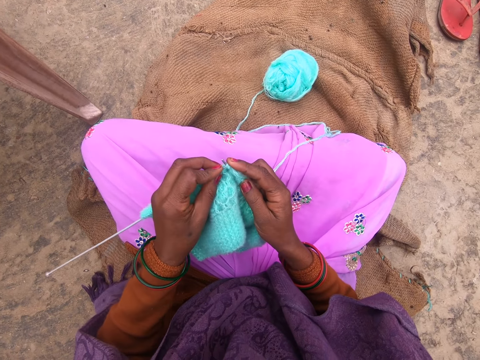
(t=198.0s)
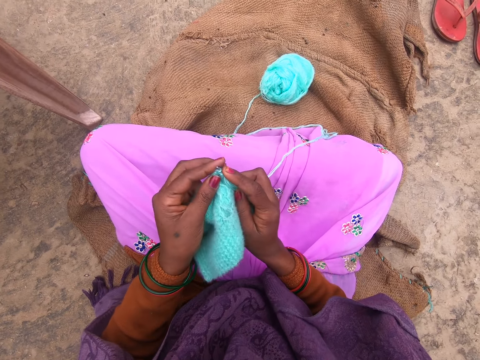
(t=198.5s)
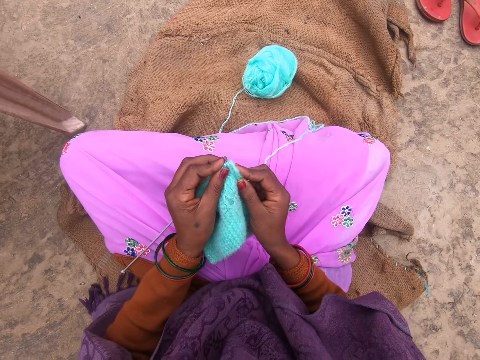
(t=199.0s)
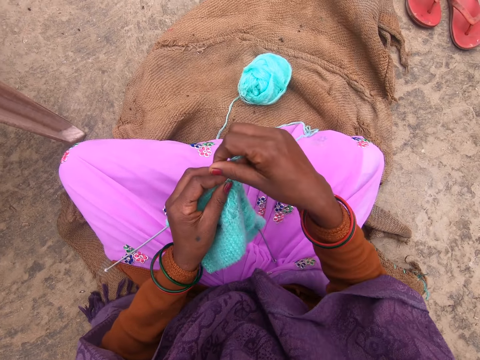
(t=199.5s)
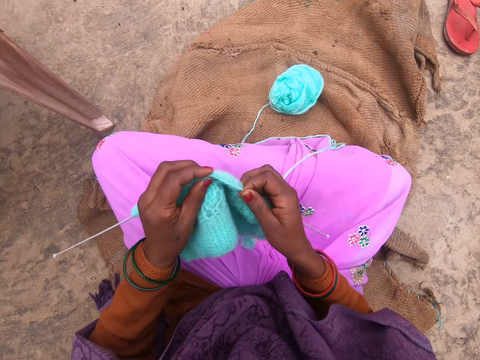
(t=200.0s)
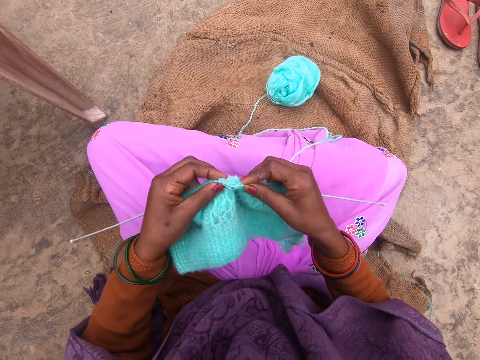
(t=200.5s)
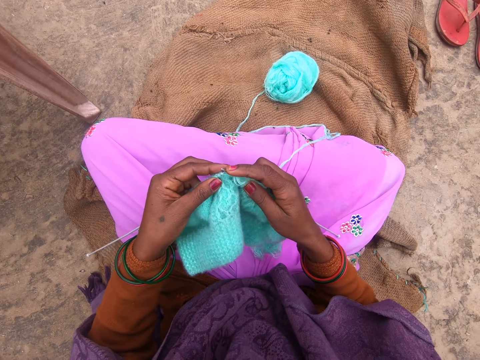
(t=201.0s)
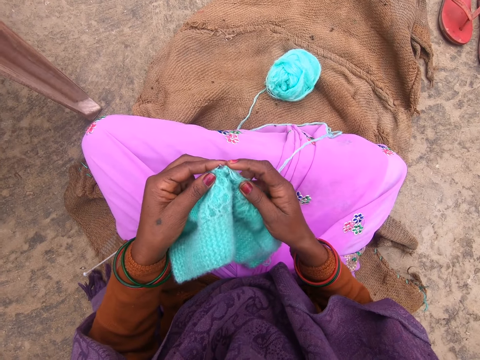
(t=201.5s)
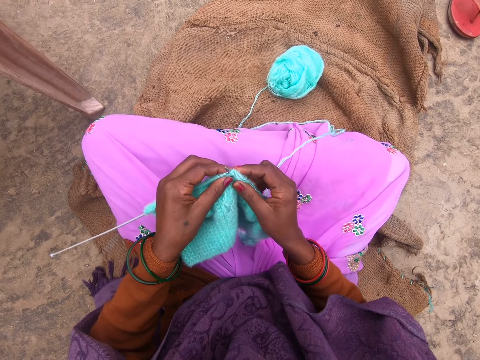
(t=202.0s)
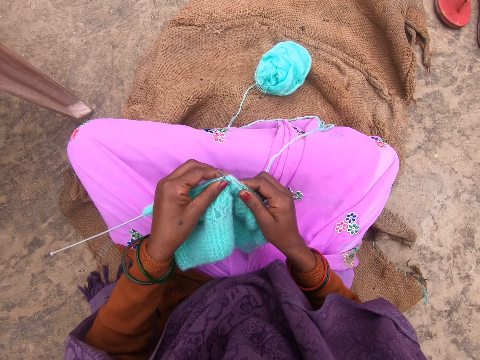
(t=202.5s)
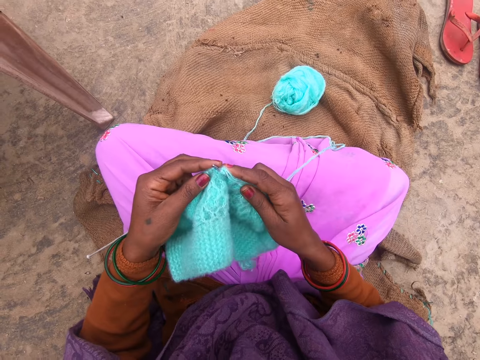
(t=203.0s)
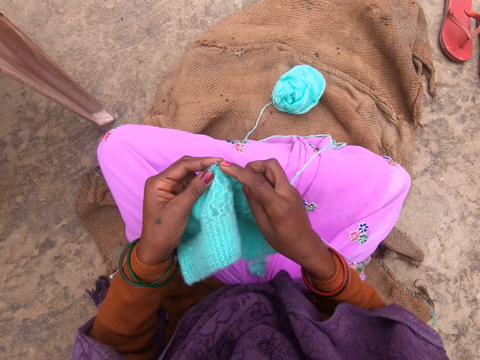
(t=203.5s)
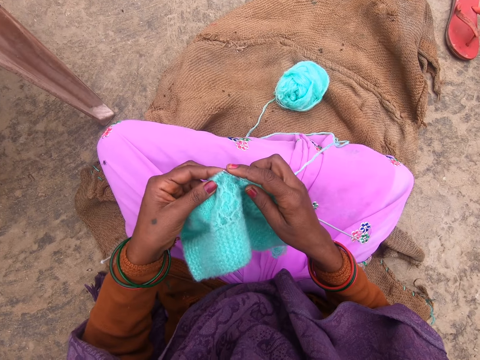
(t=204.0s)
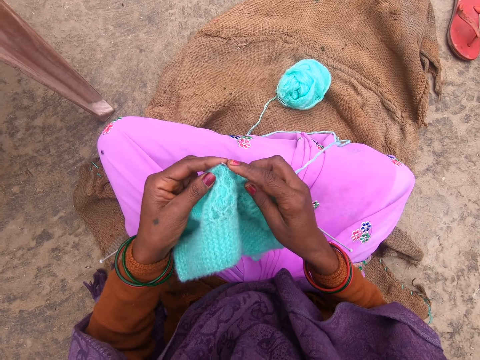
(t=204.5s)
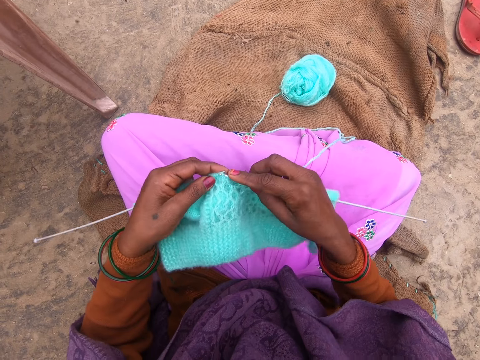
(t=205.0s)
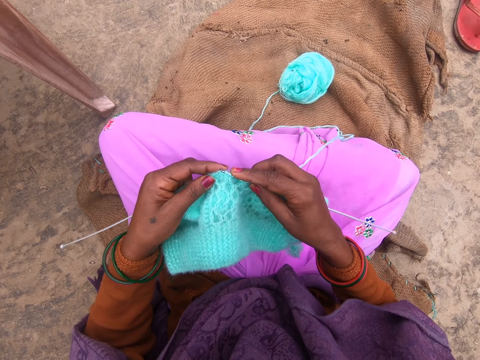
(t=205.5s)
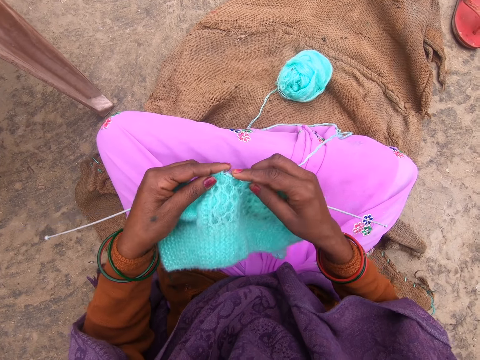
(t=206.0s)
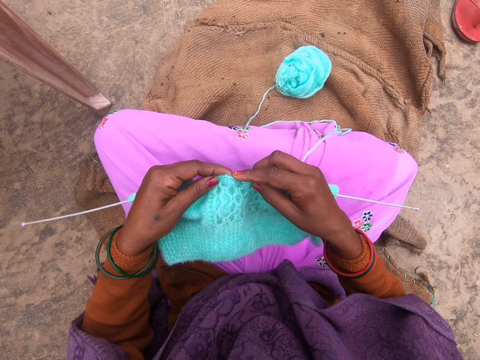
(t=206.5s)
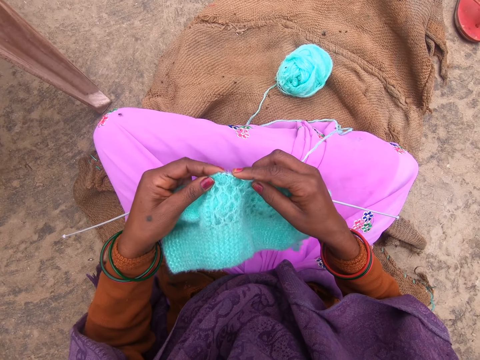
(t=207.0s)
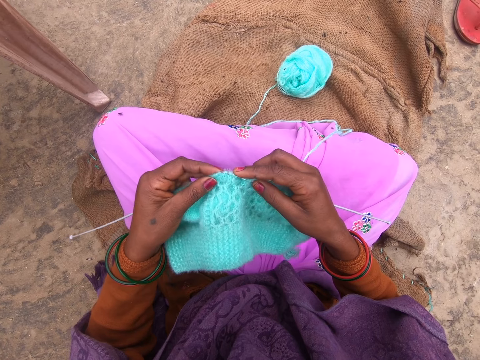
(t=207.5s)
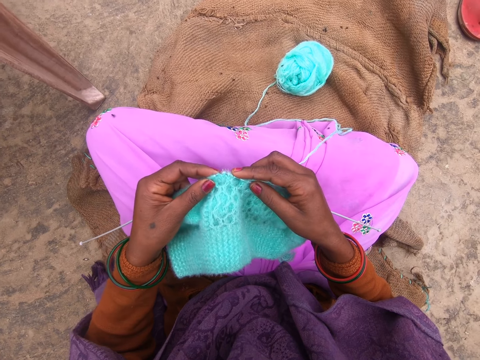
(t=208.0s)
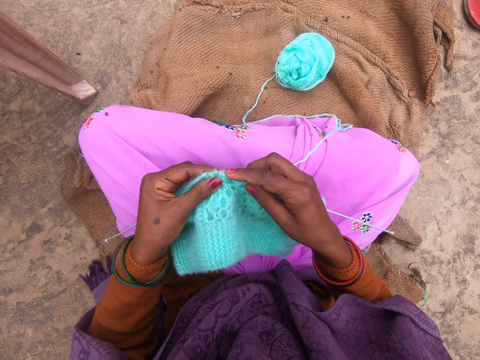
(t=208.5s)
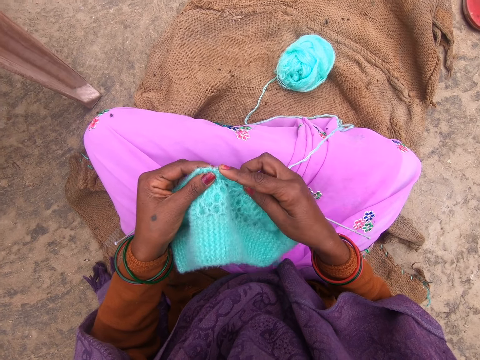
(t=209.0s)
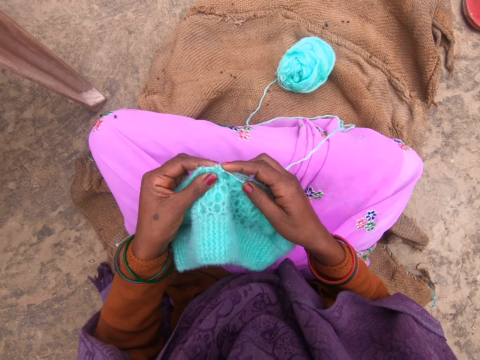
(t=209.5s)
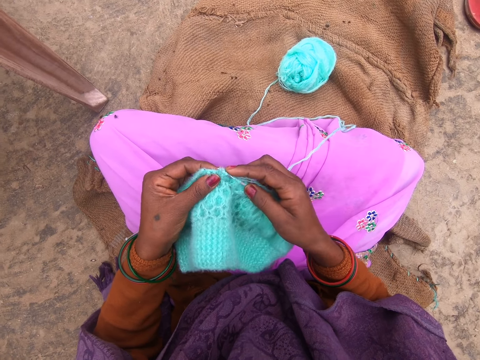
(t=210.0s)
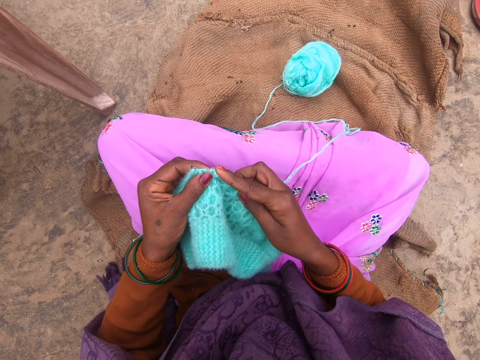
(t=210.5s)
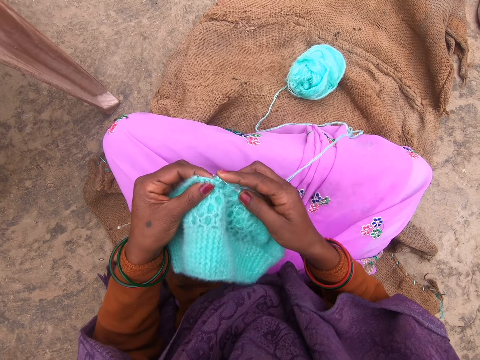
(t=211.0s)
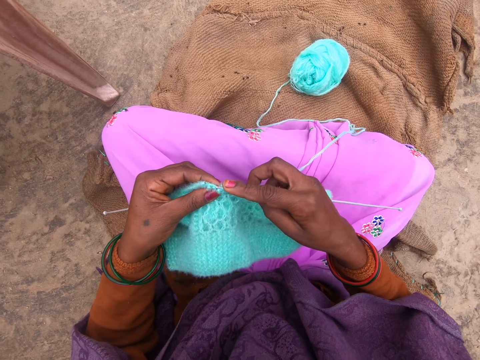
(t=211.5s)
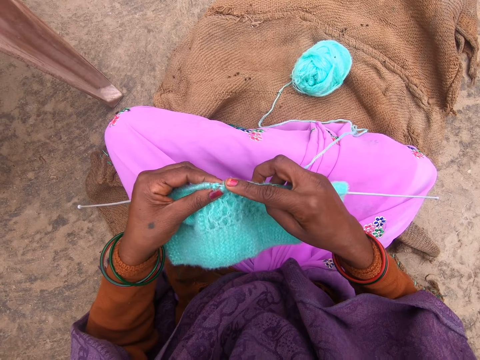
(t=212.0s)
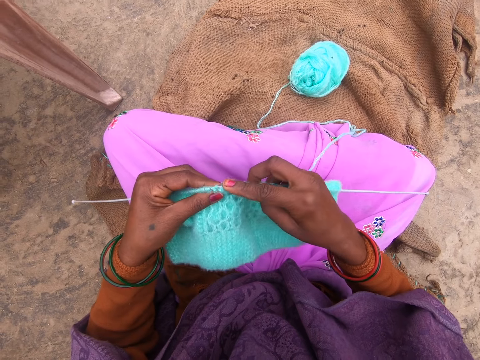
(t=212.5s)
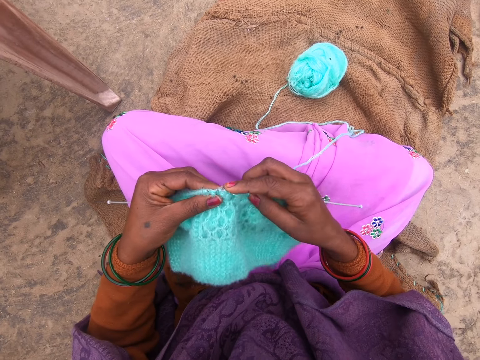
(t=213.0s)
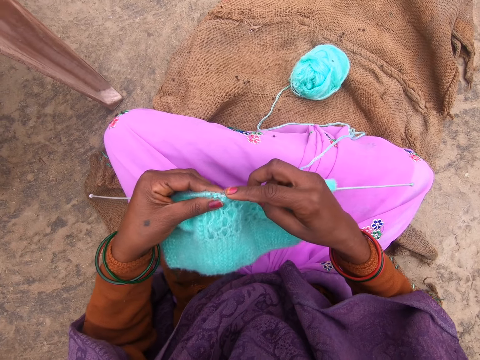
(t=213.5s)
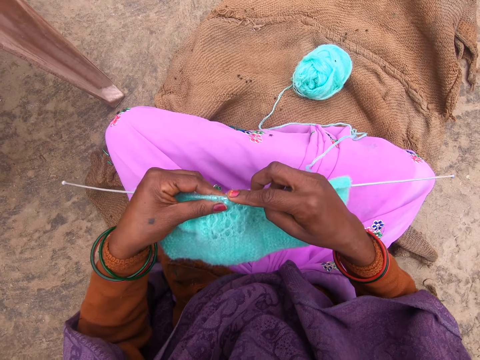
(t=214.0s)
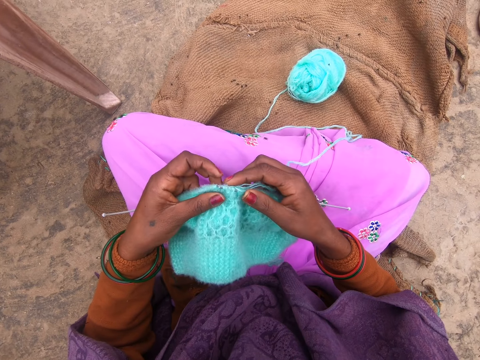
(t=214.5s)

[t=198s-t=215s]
The camera wearer rolls yarn around a knitting needle and knits with the knitting needles. They insert a yarn on the crochet.

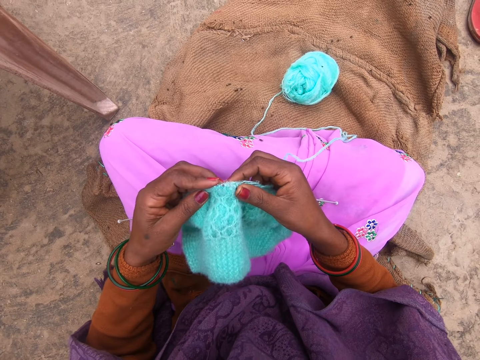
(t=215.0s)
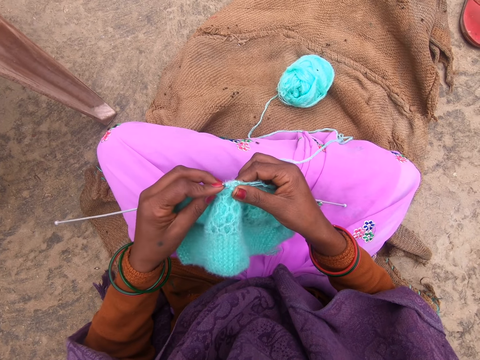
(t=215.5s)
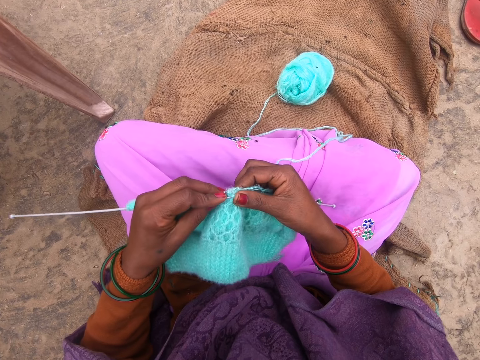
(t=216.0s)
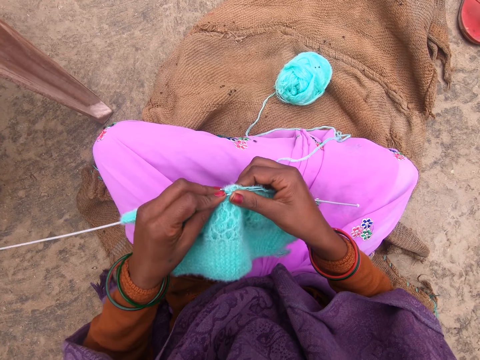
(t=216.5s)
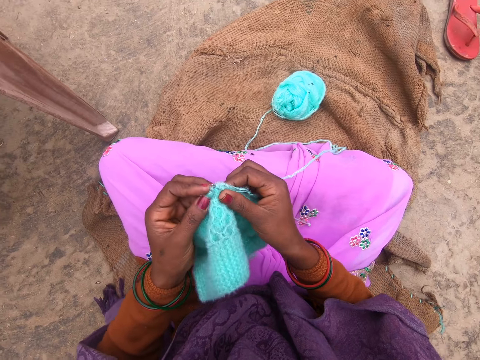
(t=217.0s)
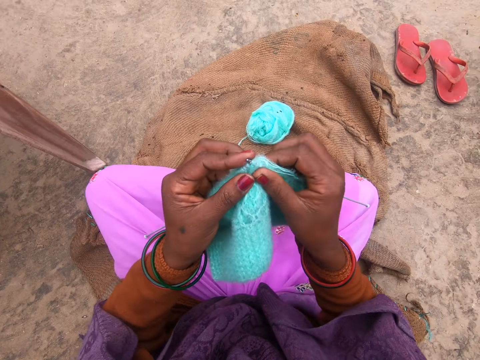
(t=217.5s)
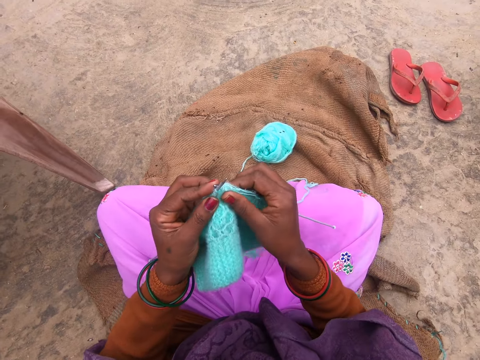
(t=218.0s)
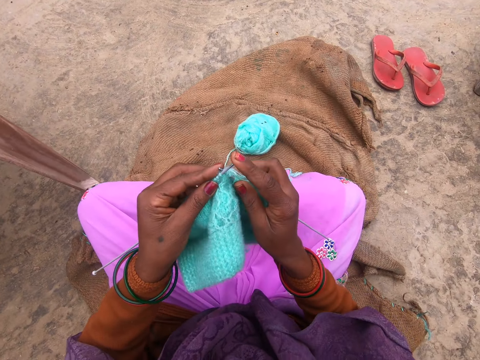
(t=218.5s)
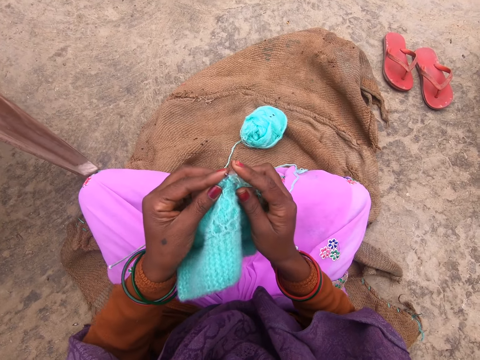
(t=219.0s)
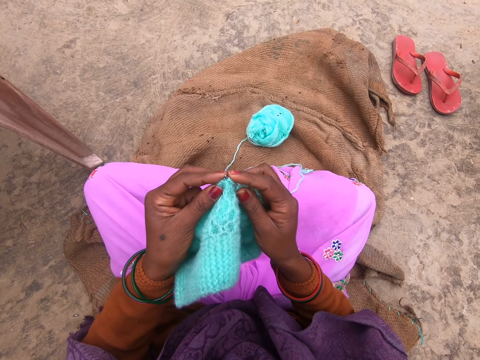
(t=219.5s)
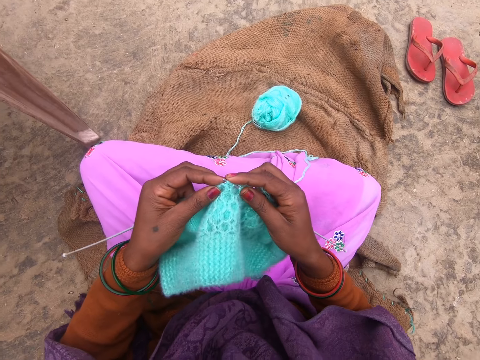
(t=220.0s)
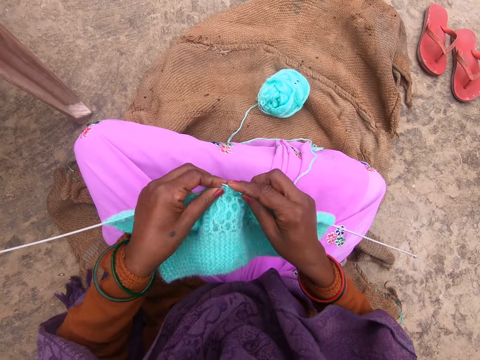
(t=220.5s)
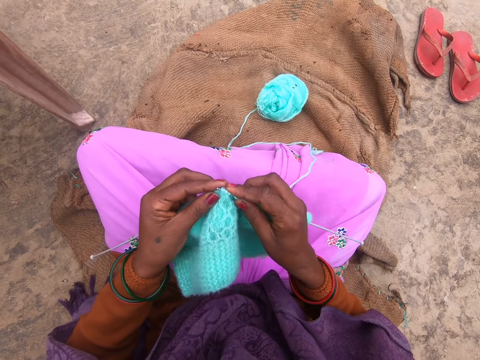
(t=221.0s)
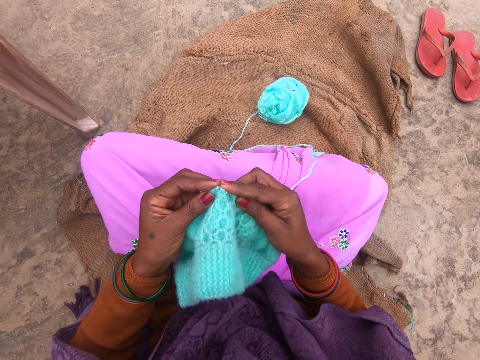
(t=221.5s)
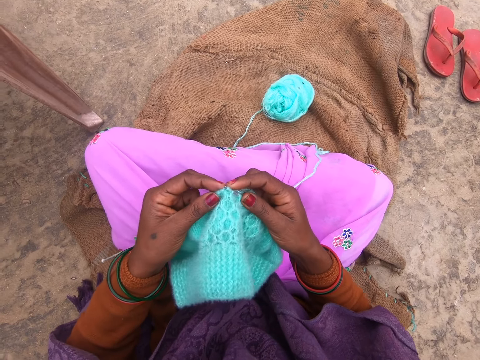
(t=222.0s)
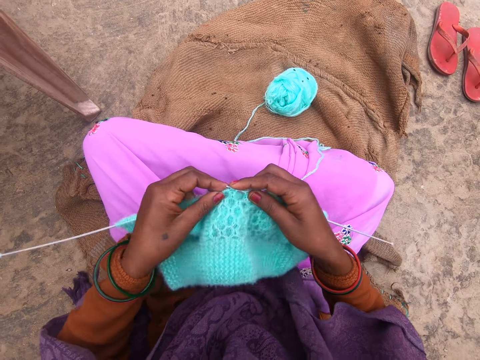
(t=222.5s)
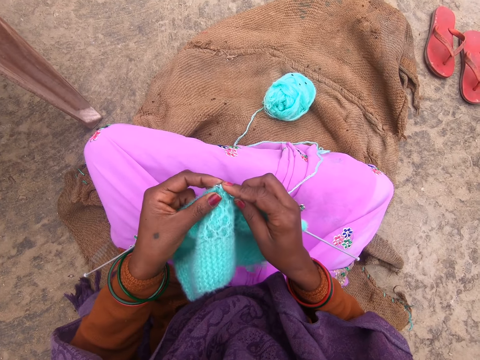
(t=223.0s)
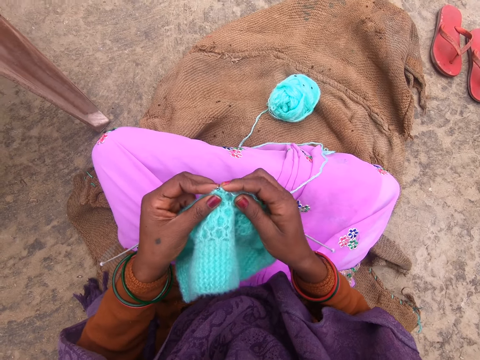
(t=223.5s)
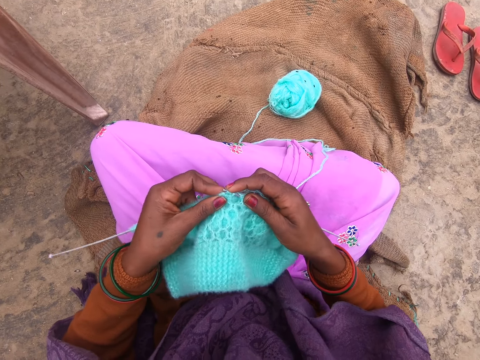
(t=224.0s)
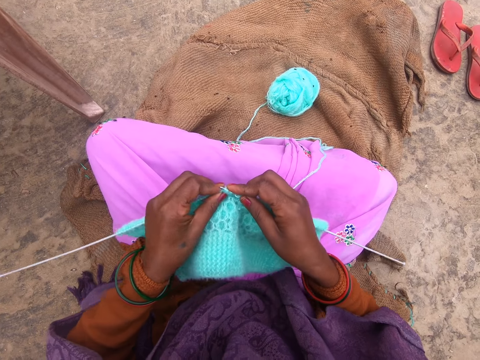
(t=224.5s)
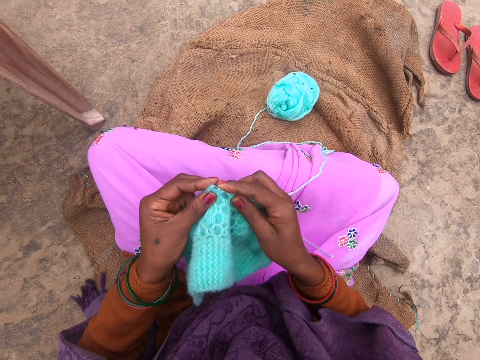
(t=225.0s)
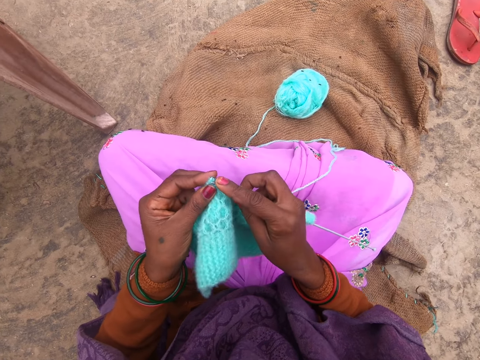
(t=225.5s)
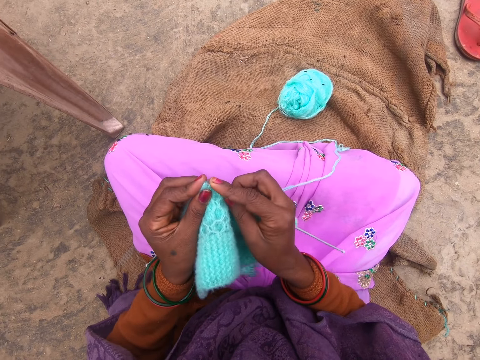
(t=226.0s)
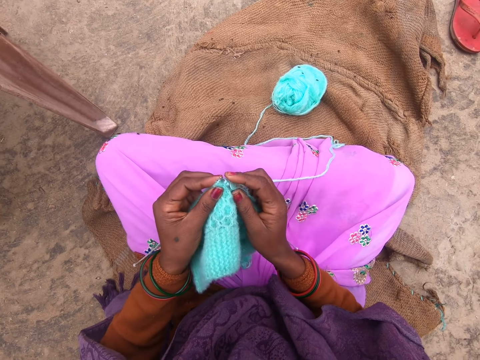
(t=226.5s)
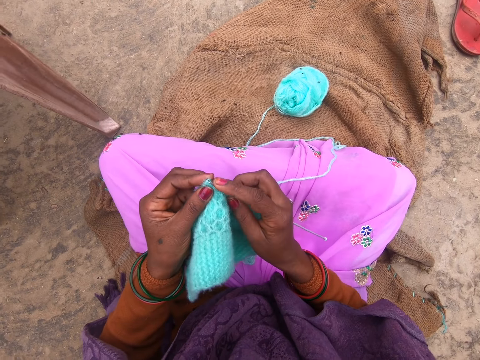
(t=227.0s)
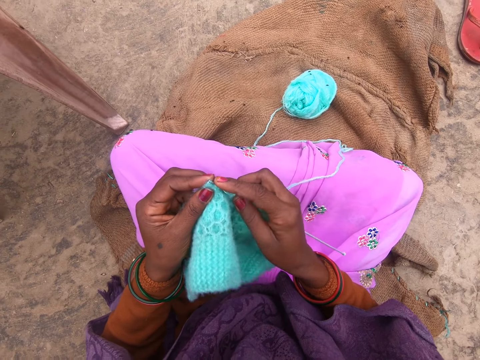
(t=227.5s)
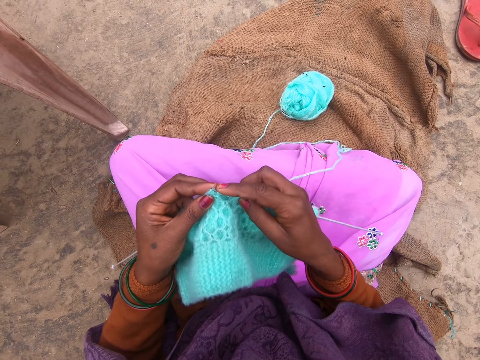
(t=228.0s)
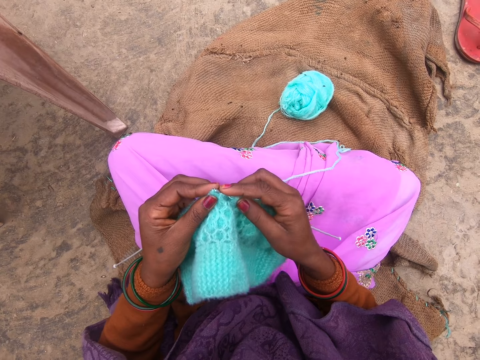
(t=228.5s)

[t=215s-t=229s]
The camera wearer sews a piece of yarn using a crochet.
